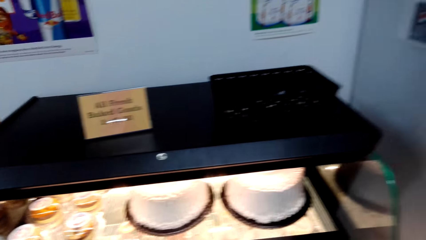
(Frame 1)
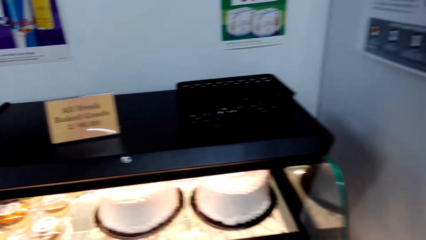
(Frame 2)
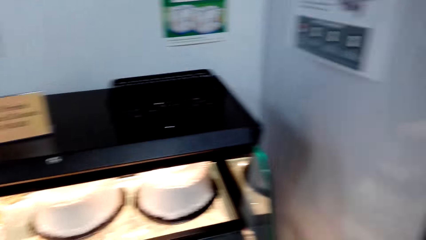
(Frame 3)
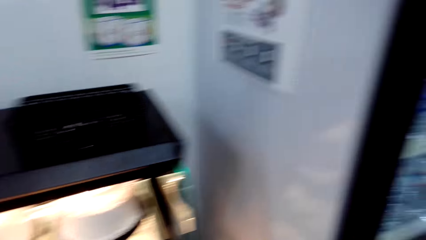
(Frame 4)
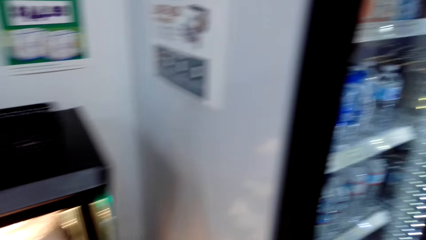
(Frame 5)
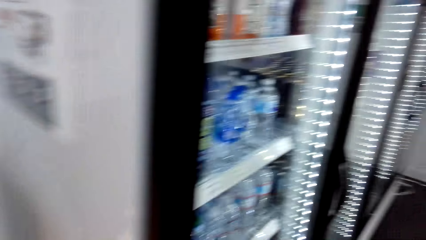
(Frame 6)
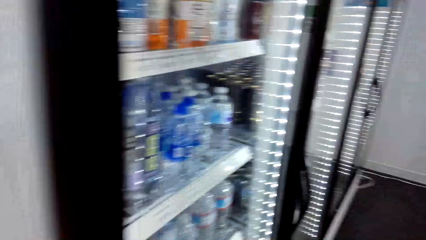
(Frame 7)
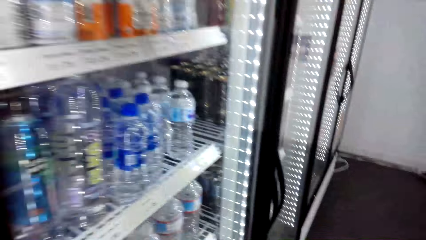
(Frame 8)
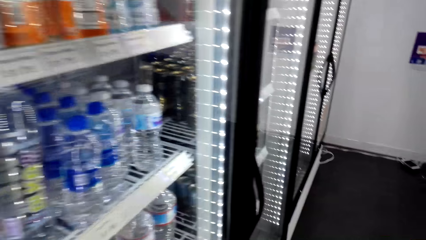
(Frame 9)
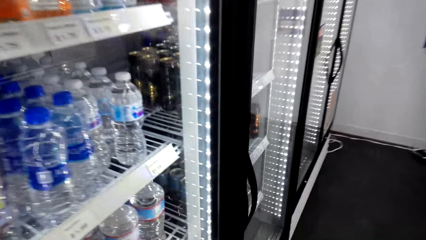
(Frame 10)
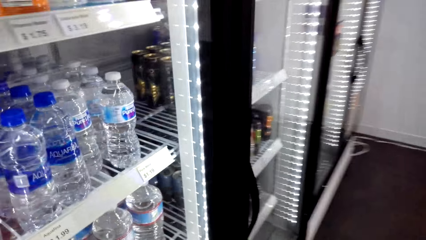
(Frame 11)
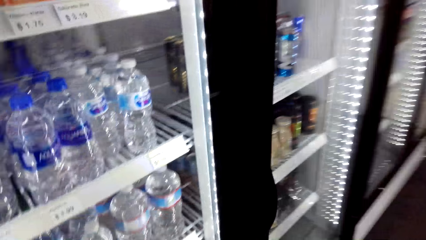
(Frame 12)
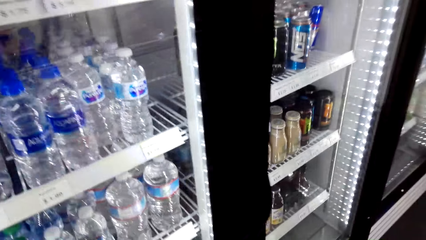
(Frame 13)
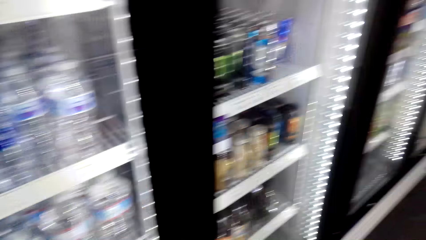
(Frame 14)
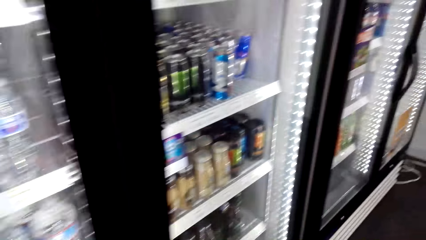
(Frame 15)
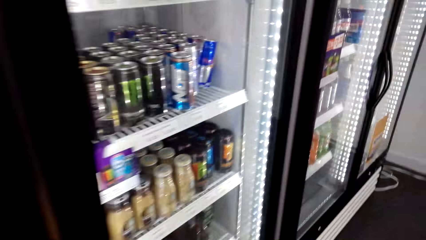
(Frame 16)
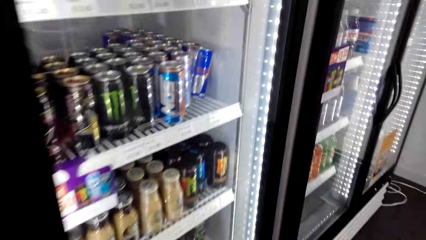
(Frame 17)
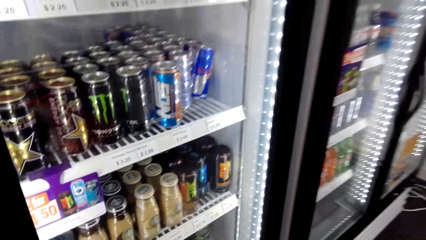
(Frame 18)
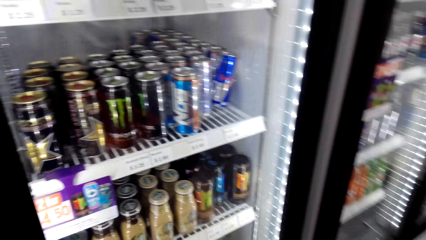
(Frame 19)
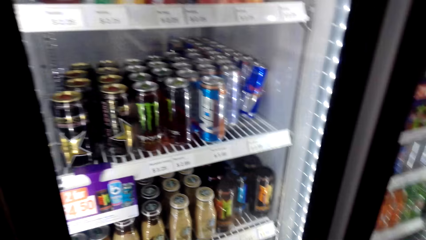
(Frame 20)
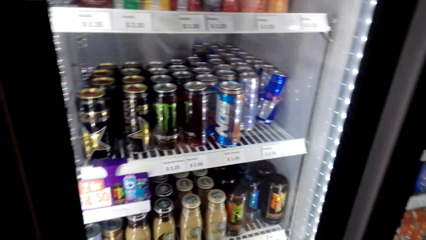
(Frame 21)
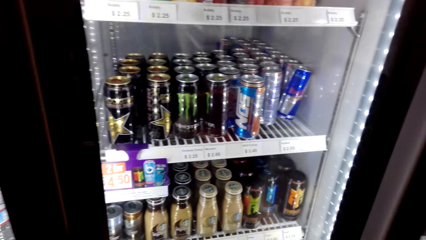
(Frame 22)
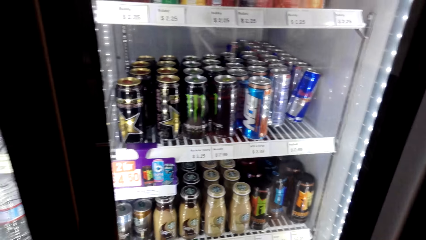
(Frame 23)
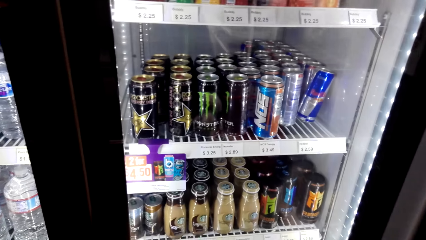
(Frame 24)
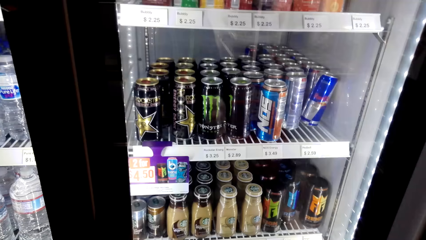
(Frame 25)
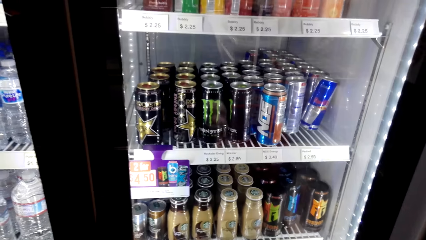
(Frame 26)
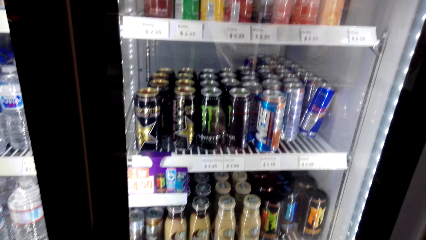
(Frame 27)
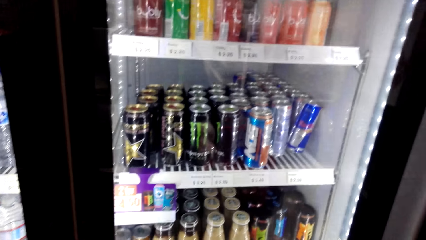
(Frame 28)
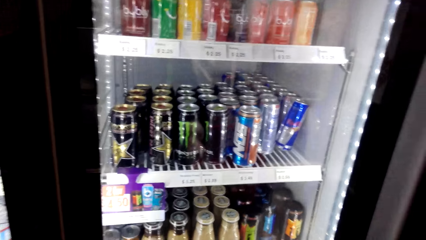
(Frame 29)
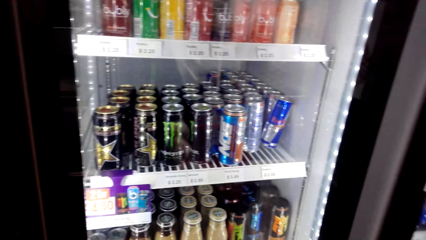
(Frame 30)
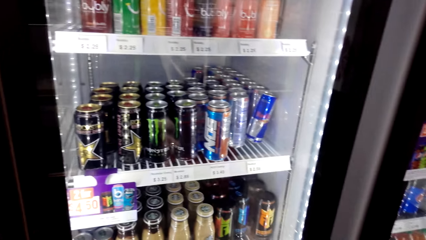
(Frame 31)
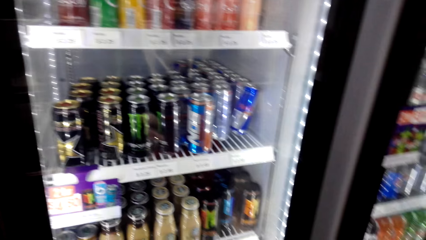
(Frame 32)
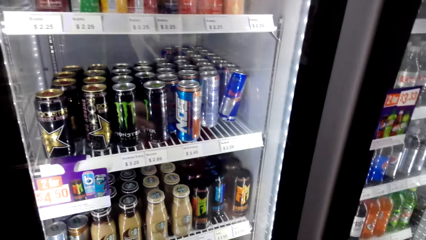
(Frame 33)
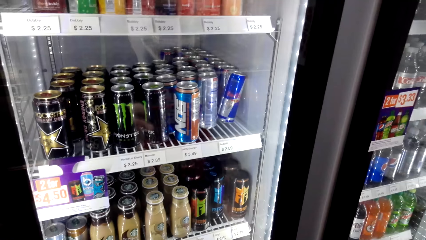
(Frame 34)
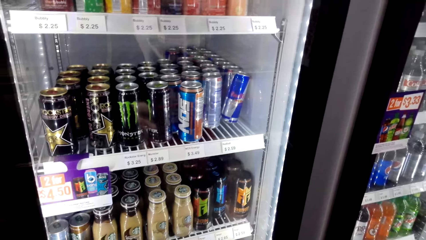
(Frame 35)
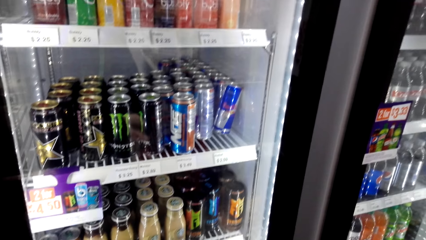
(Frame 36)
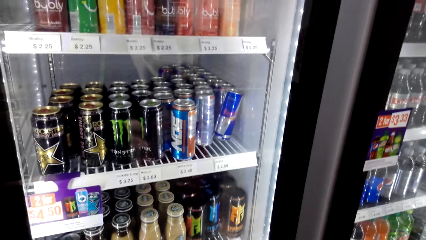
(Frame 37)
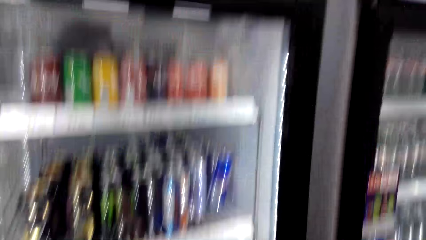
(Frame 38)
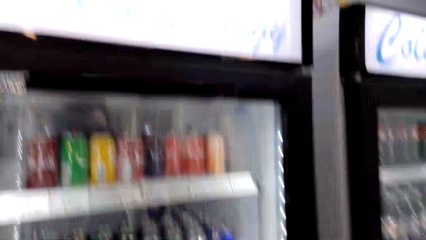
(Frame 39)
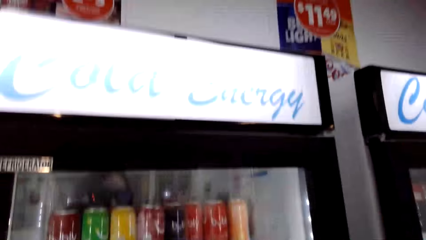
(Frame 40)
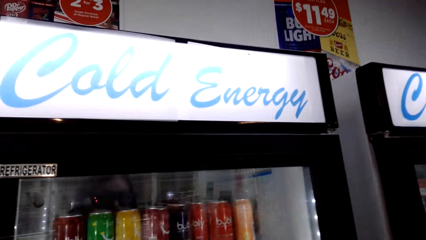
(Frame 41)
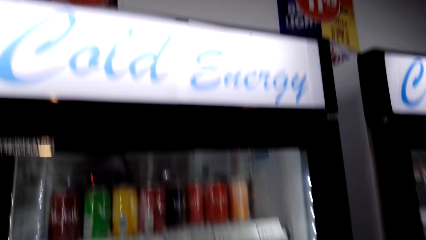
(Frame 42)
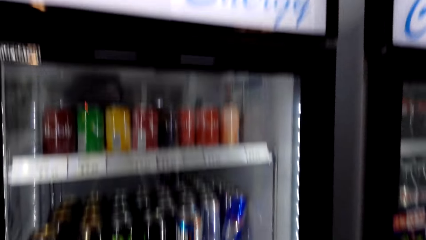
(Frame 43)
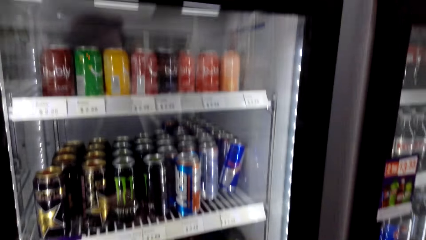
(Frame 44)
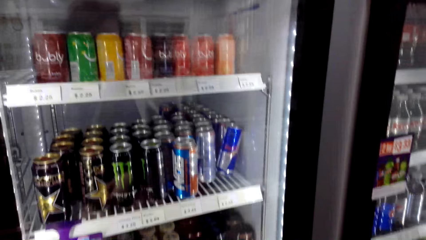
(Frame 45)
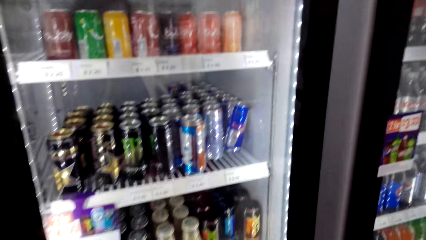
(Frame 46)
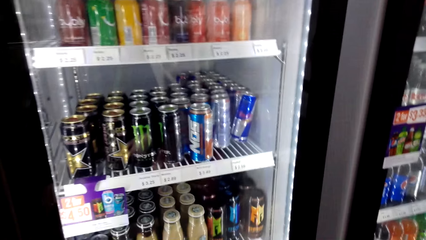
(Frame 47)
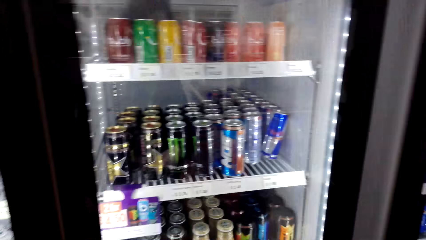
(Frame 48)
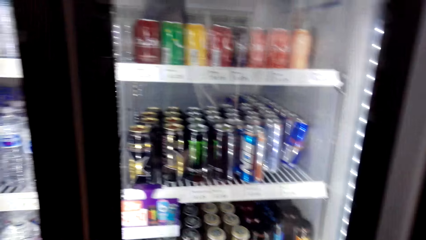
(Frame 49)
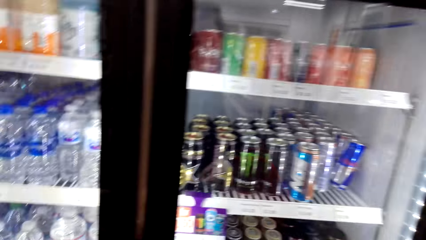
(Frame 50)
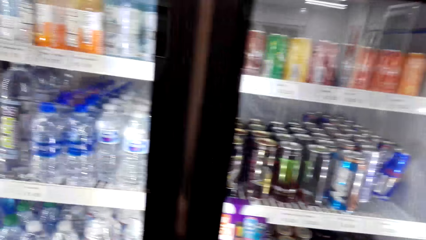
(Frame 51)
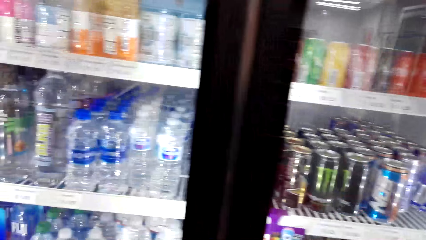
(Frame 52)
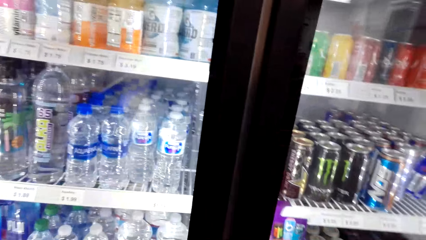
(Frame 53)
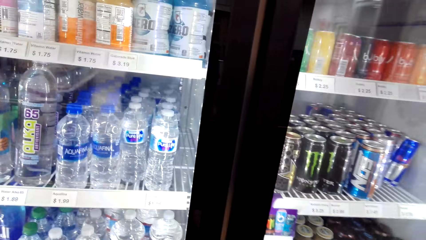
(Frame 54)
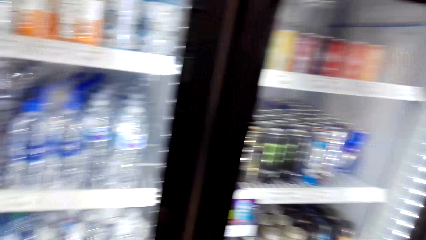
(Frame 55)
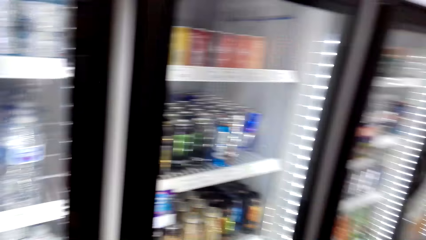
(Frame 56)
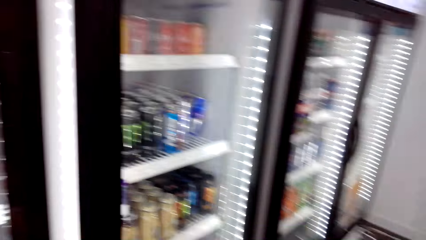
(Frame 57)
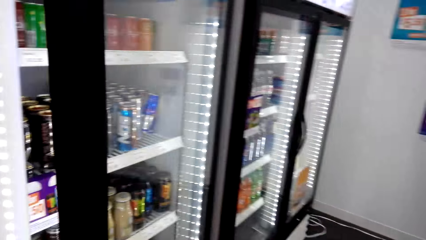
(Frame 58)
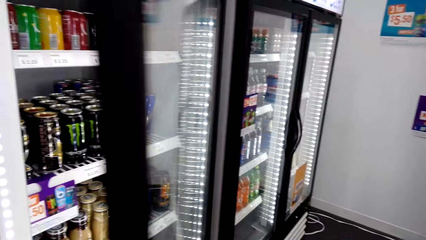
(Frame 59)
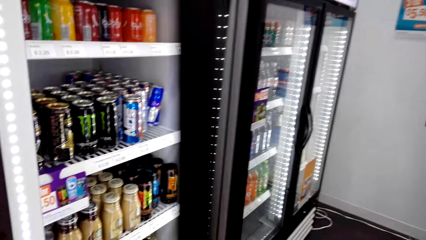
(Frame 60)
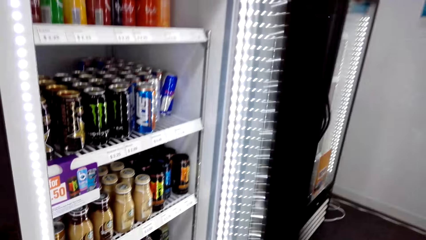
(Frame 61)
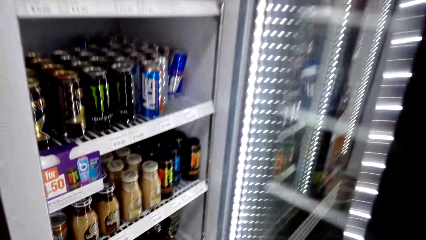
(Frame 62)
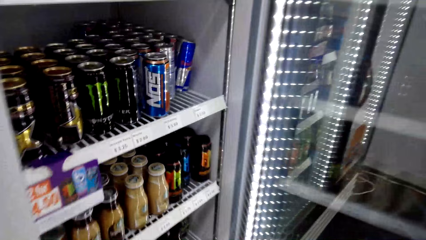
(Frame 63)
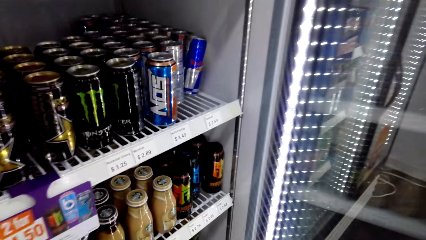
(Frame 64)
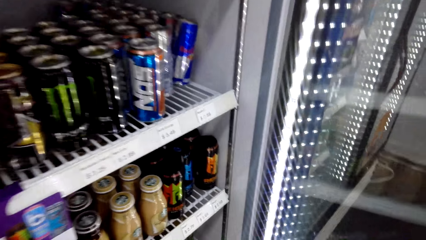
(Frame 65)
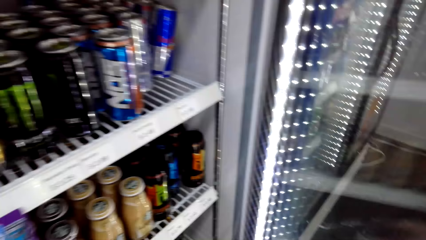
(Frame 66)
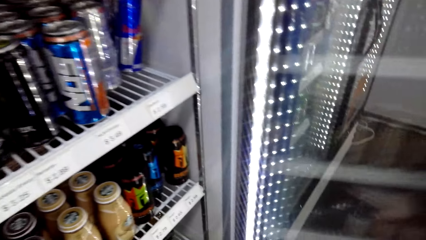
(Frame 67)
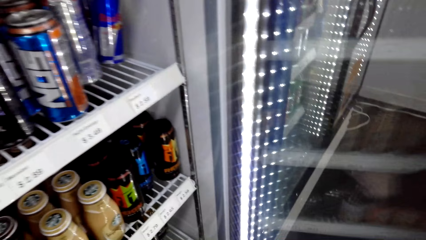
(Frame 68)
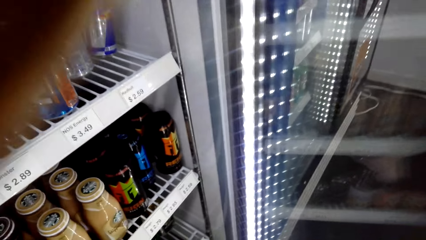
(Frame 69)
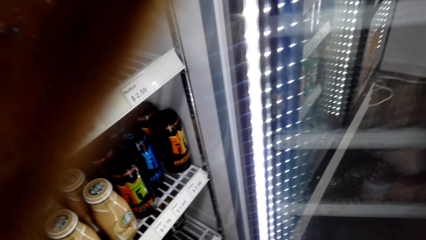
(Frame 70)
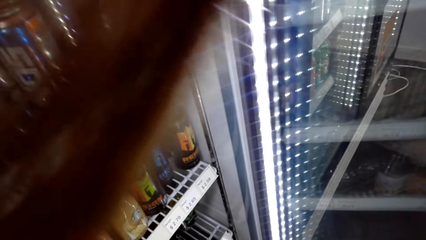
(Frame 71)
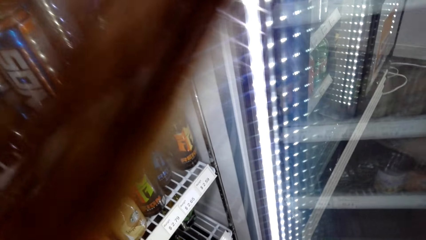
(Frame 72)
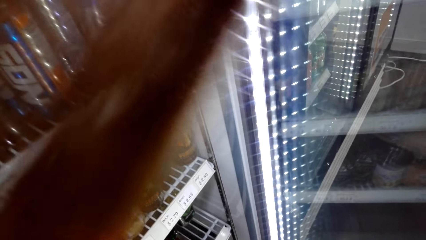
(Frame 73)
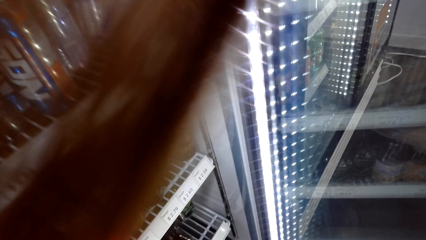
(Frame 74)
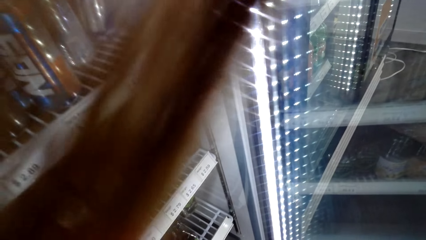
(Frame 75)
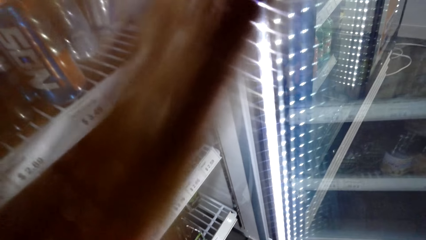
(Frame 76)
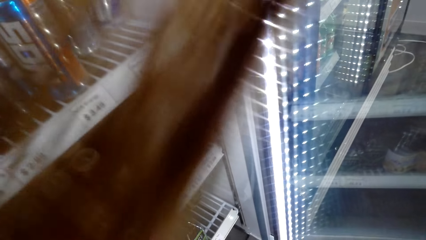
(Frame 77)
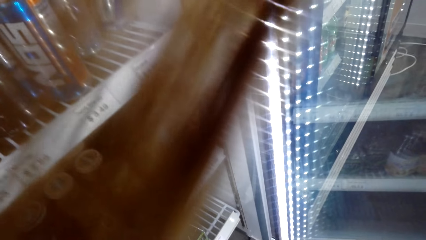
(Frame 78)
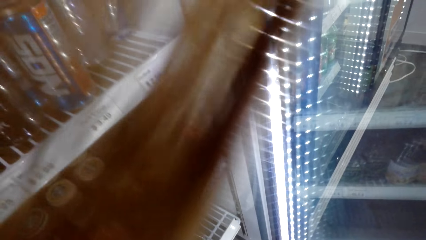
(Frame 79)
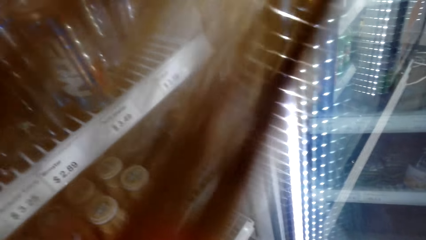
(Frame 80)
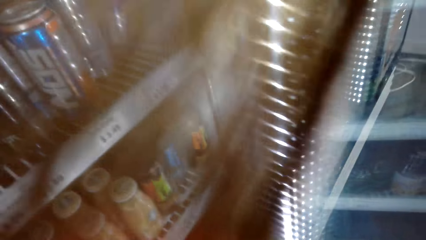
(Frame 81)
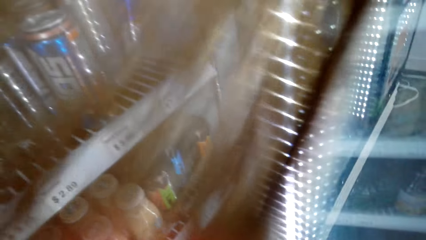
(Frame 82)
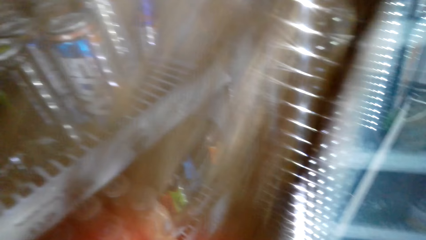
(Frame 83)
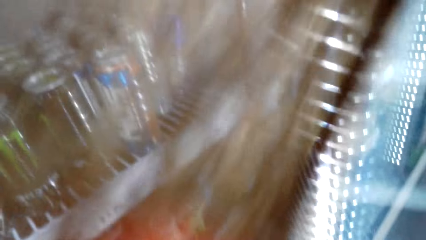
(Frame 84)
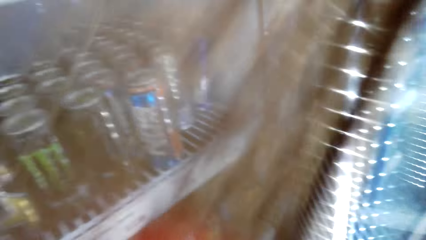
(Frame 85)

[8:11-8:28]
The camera wearer walks to the fridge. They open the fridge door. They lean over by the fridge.
